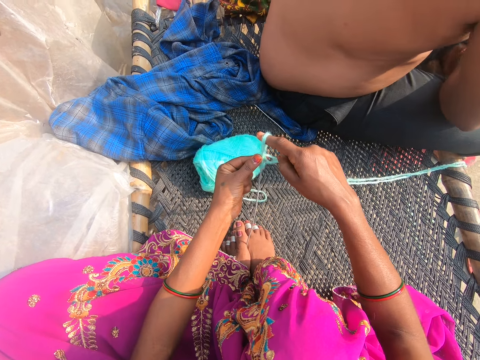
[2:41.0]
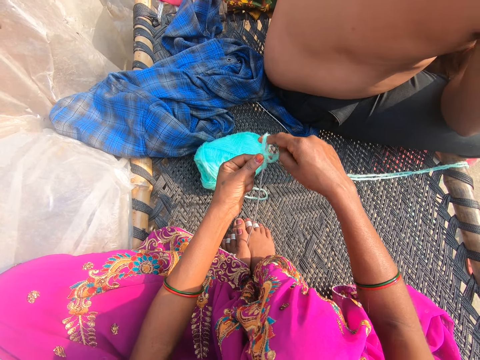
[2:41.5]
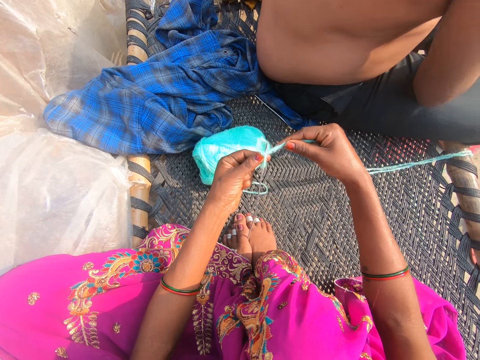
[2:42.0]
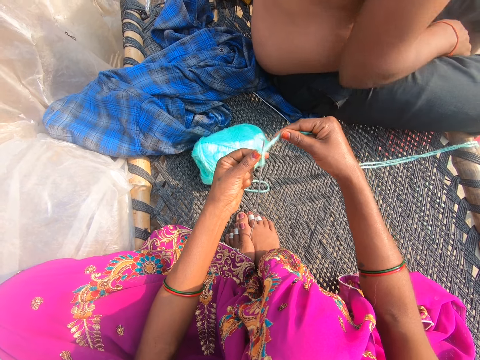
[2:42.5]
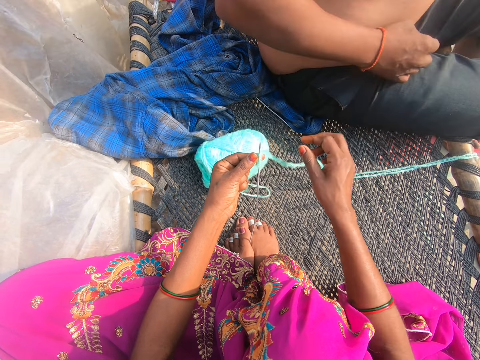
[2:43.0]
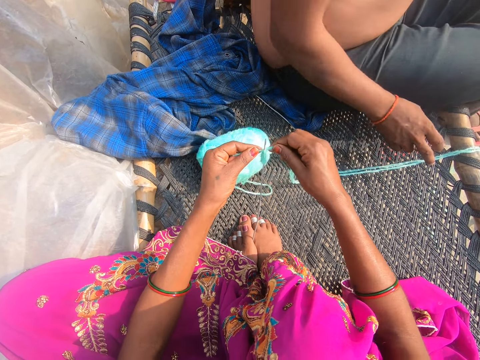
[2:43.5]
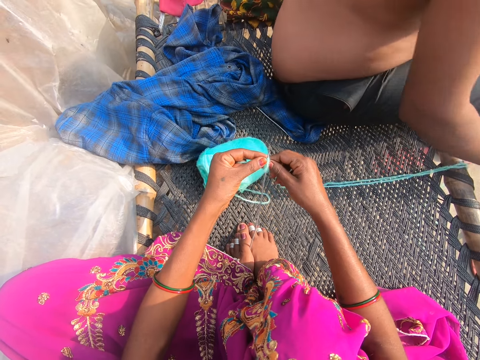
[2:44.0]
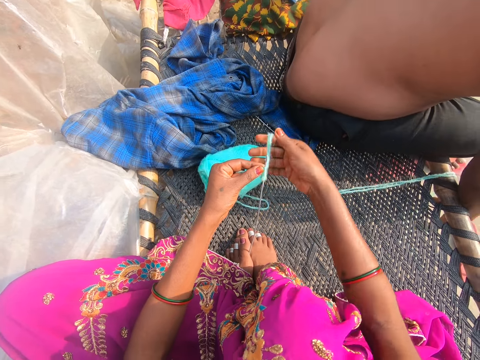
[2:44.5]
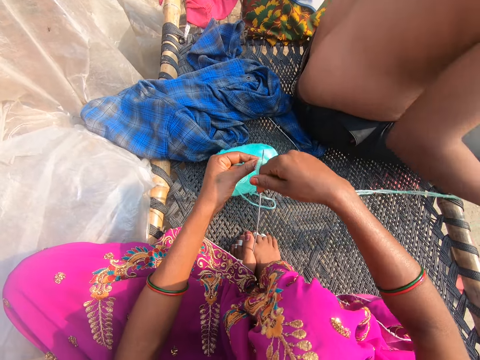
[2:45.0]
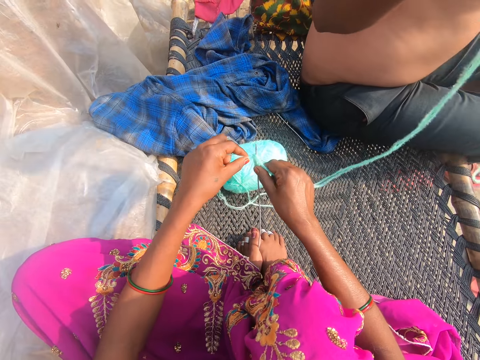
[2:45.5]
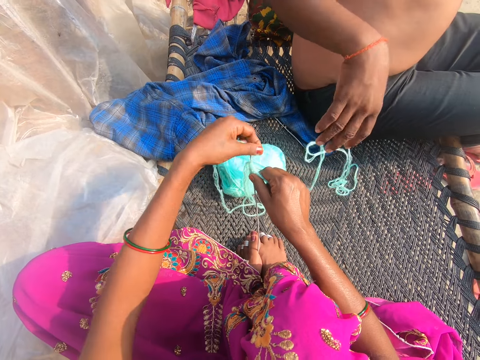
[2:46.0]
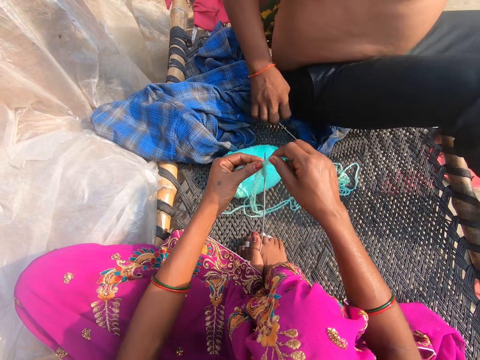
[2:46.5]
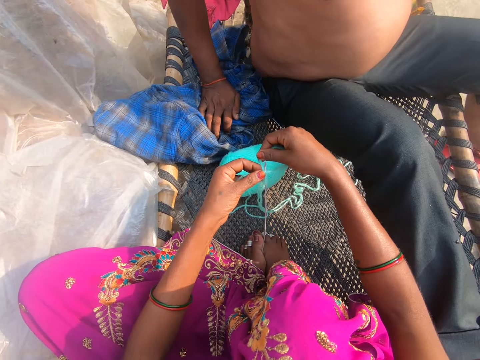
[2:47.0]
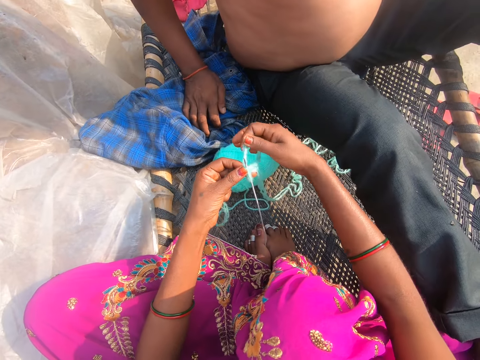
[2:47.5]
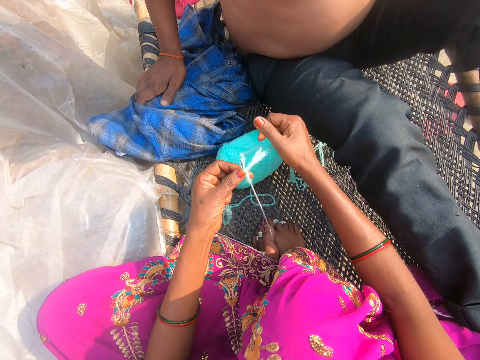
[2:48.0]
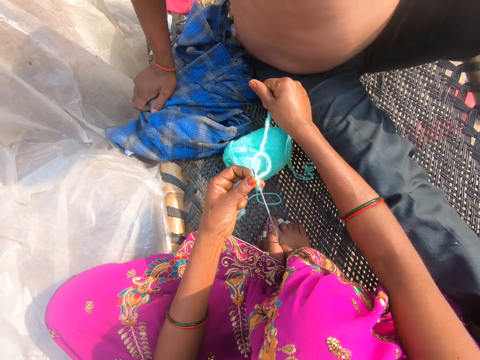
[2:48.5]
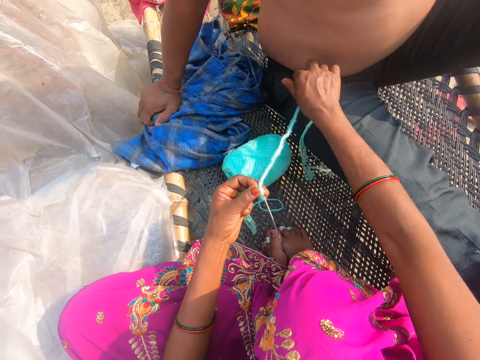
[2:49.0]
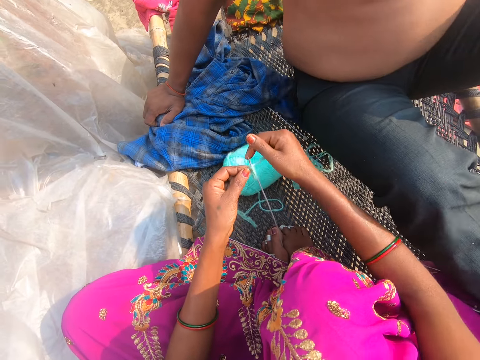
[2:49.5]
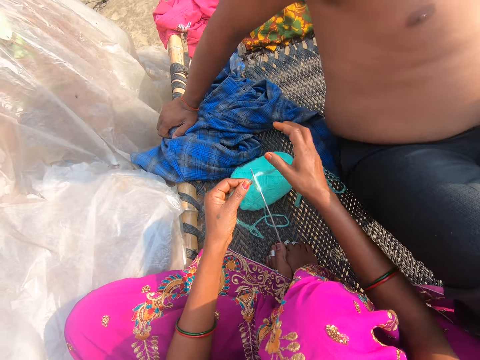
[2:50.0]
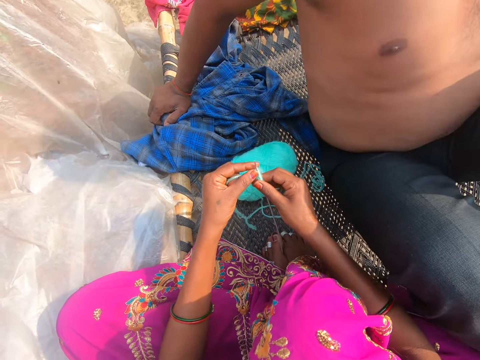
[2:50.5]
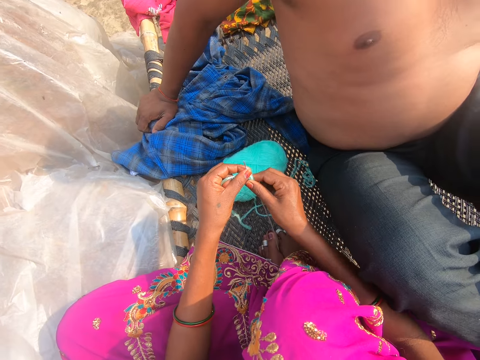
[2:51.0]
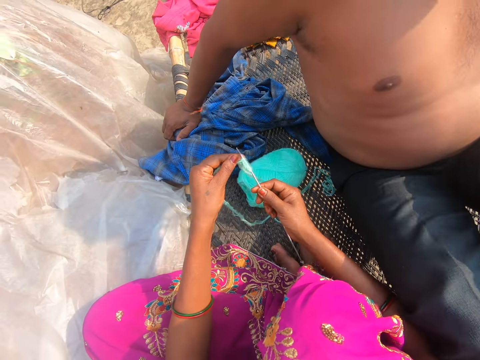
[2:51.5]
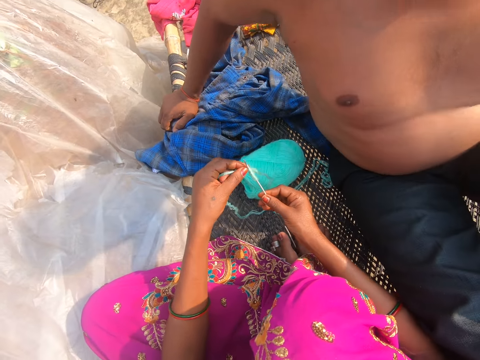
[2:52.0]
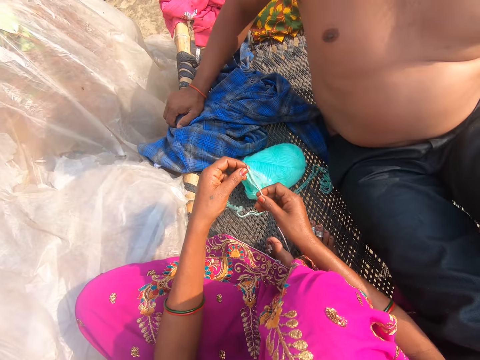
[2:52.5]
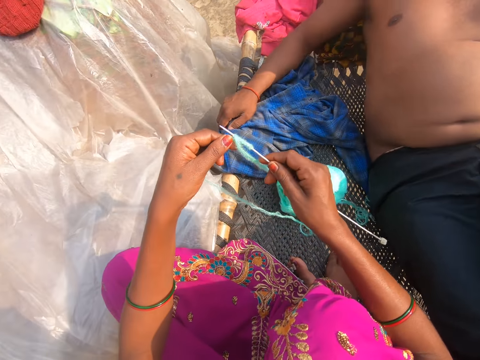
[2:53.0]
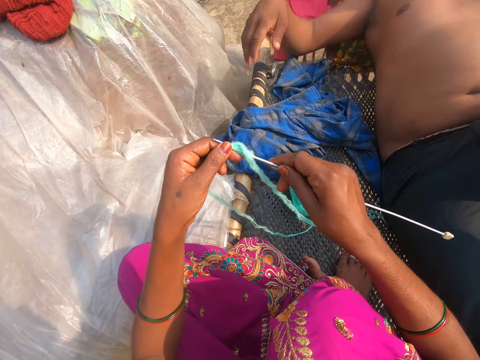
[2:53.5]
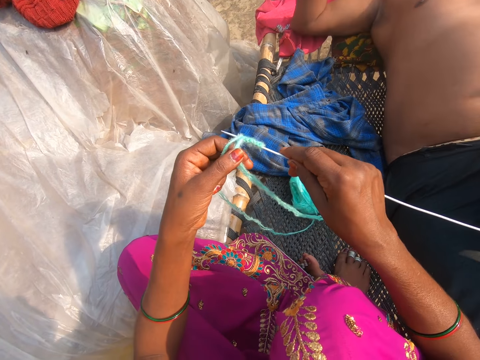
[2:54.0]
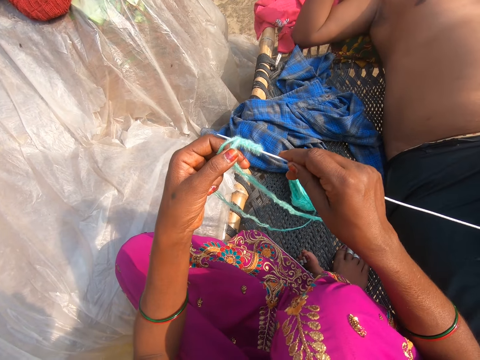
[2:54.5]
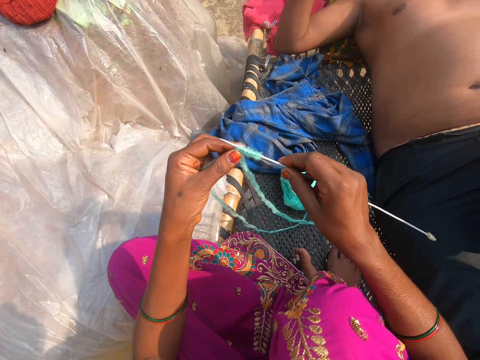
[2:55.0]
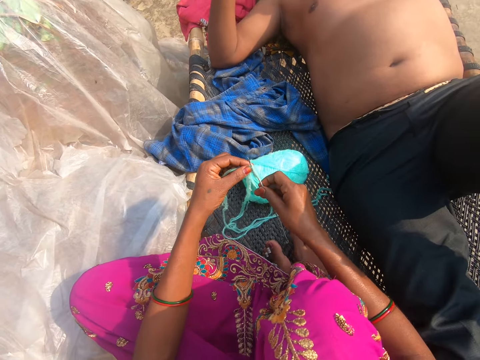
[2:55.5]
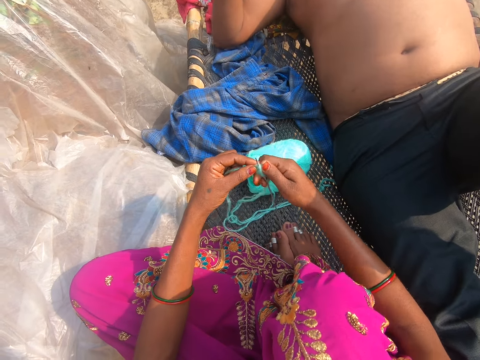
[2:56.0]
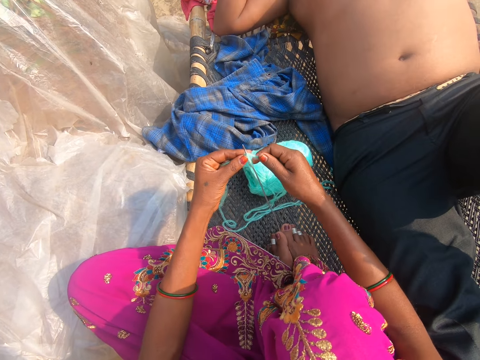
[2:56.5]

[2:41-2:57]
The camera wearer pulls the thread. A man converses with the camera wearer. The camera wearer puts the thread around the crochet. They pull the thread. They converse with the man. They lift up the crochet. They check on the crochet and thread.

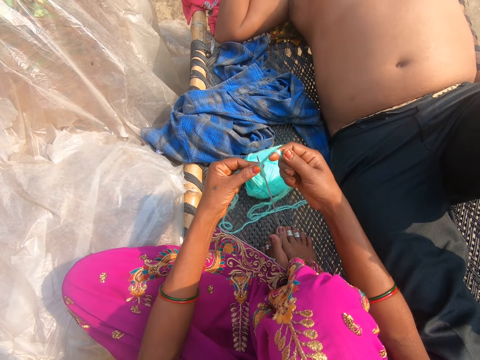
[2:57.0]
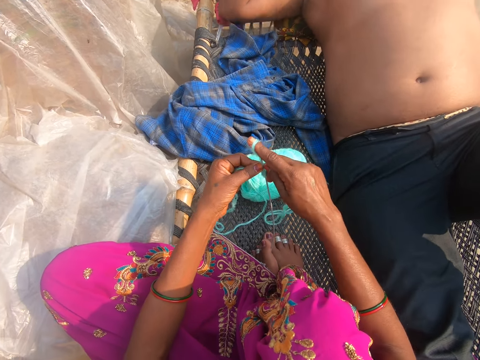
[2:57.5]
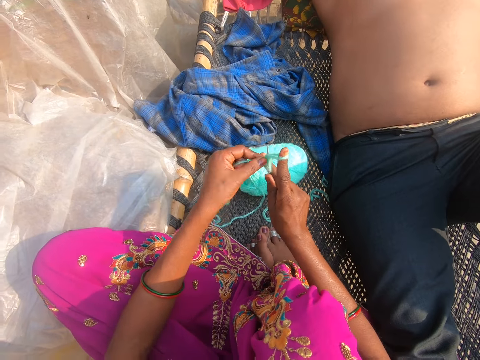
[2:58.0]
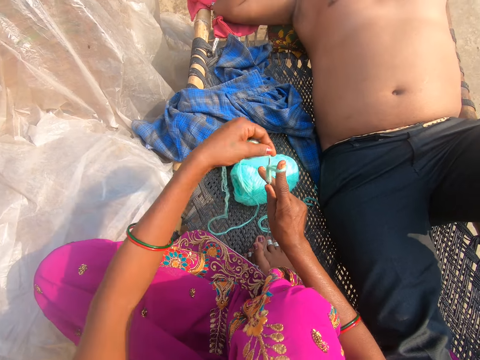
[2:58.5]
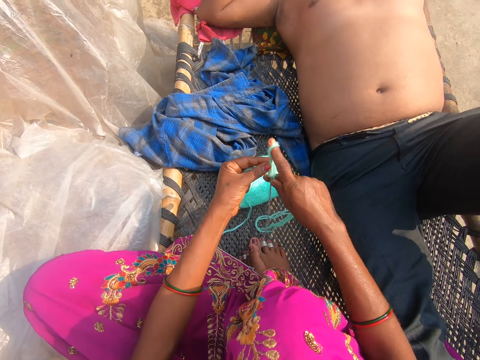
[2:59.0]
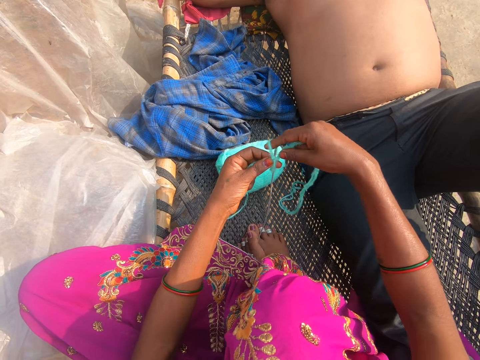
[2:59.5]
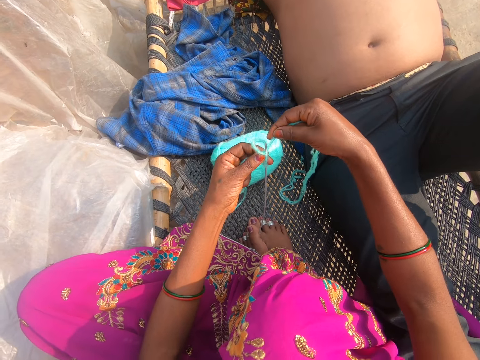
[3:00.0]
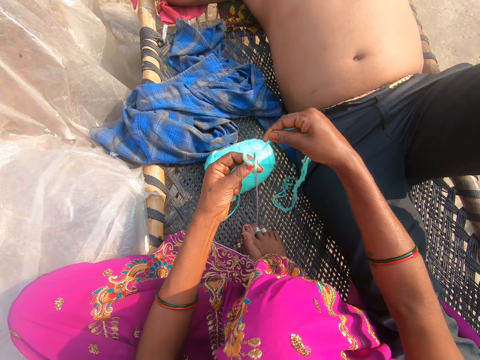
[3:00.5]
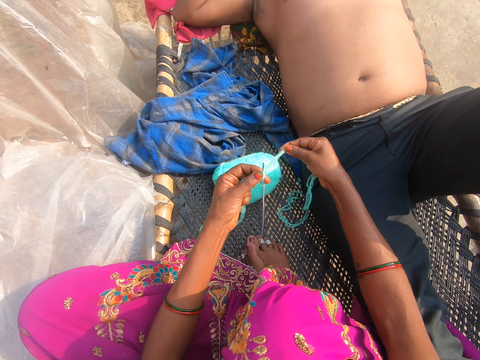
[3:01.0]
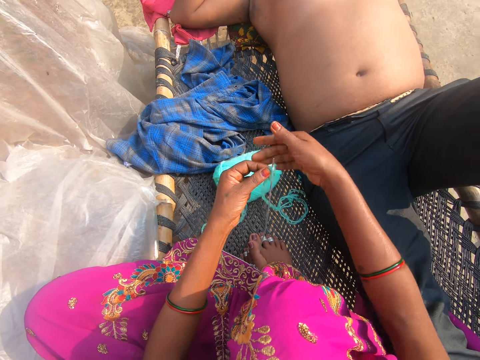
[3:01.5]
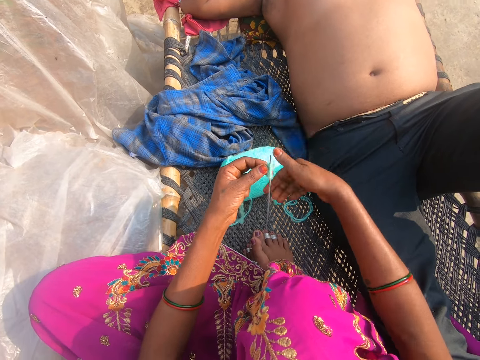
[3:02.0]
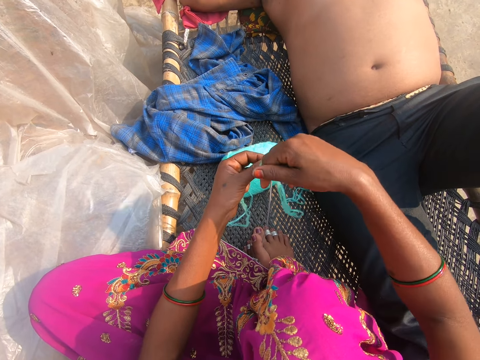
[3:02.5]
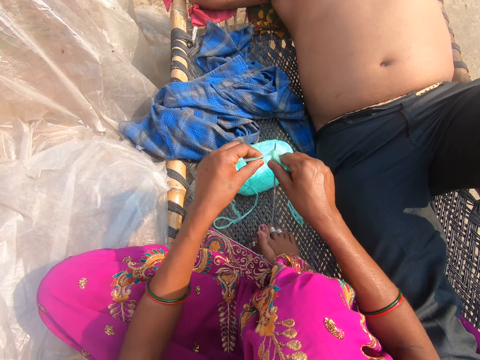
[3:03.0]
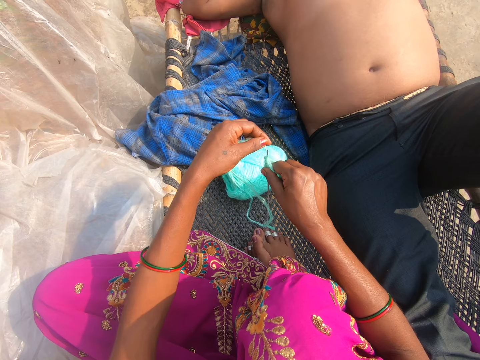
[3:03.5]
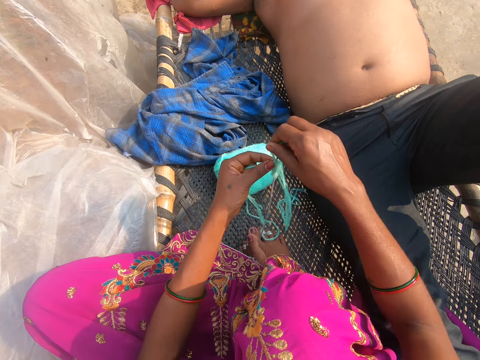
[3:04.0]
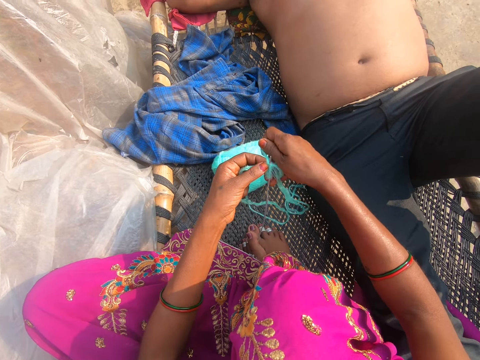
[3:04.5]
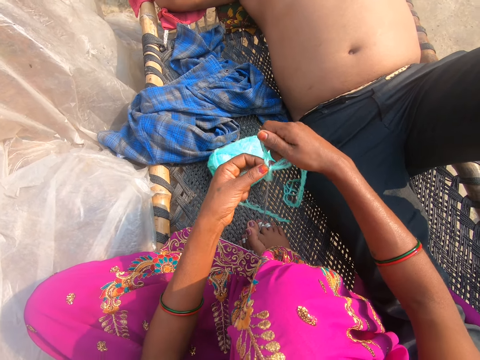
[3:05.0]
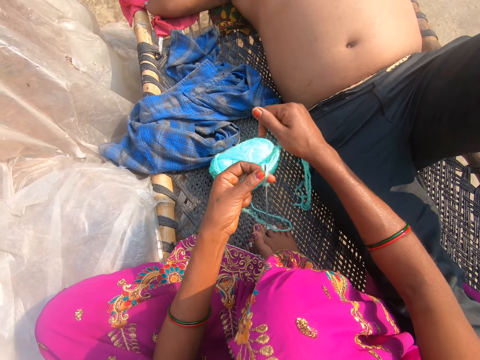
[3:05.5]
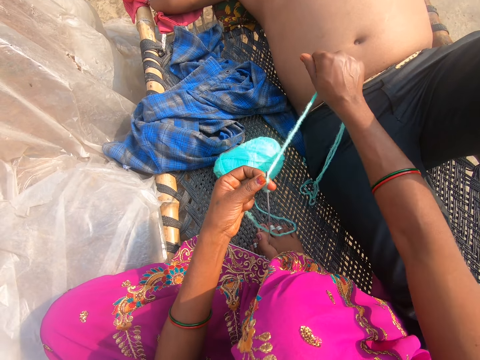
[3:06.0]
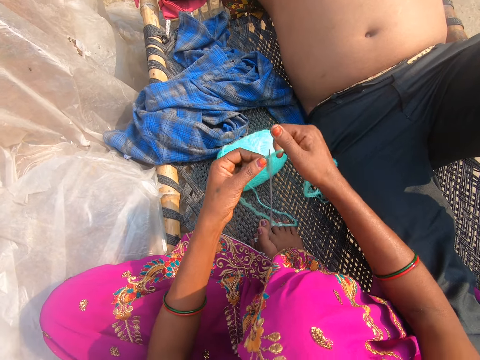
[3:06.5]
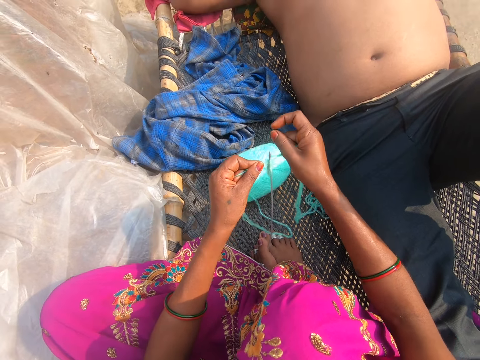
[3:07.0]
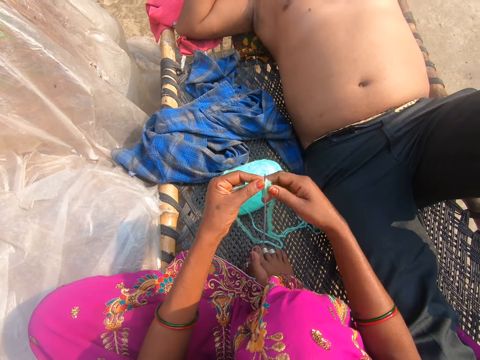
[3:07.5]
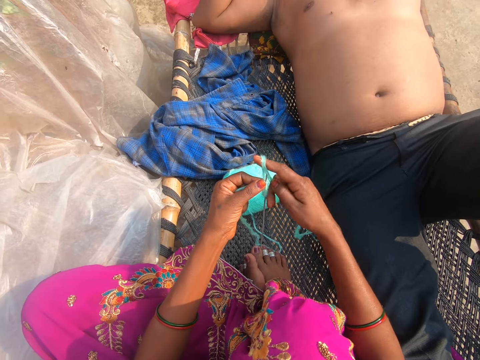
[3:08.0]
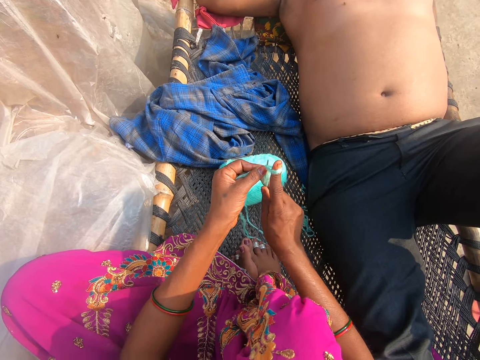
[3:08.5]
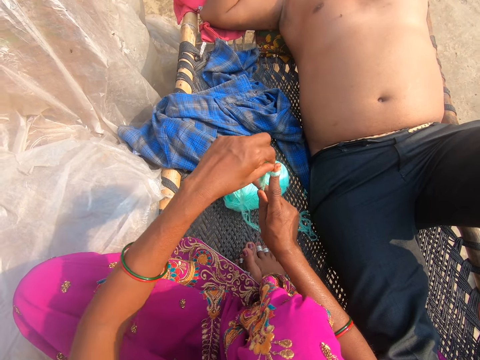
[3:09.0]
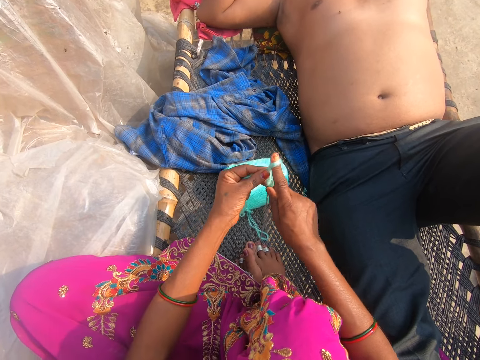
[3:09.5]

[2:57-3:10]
The camera wearer puts the thread around the crochet. They pull the thread. They converse with a man. They put the thread around the crochet. They pull the thread. They converse with the man. They put the thread around the crochet.
